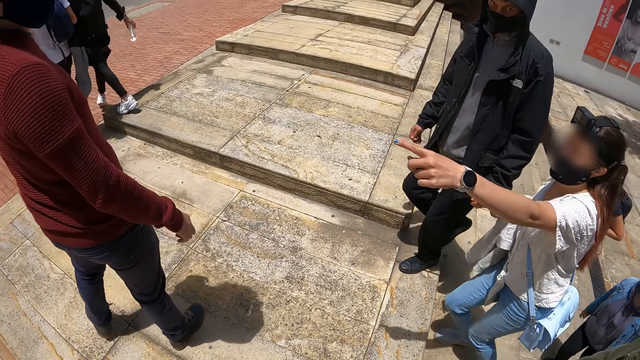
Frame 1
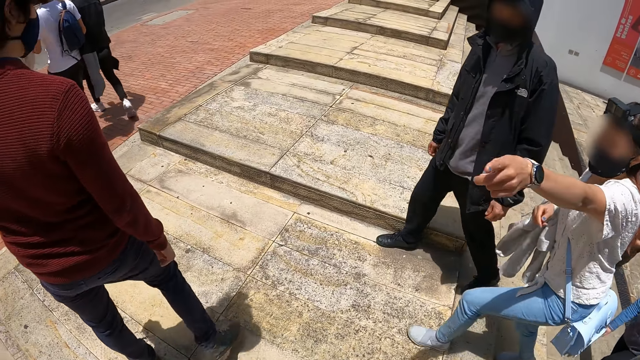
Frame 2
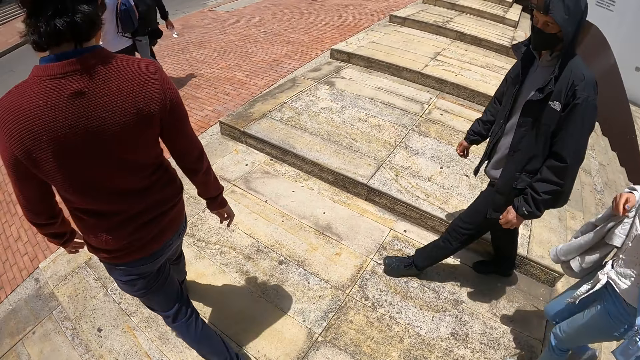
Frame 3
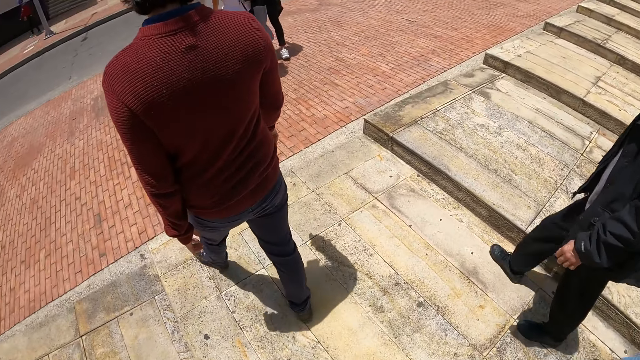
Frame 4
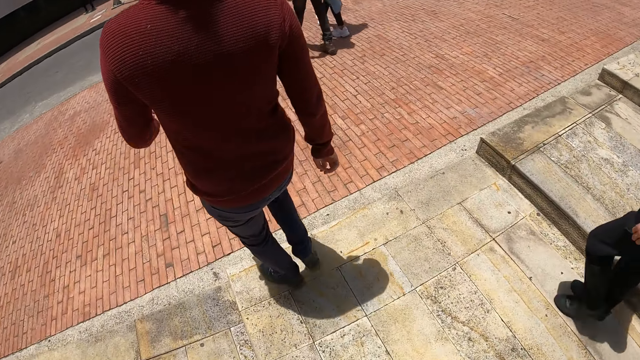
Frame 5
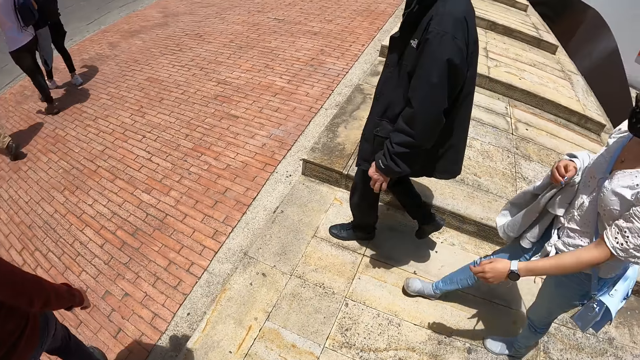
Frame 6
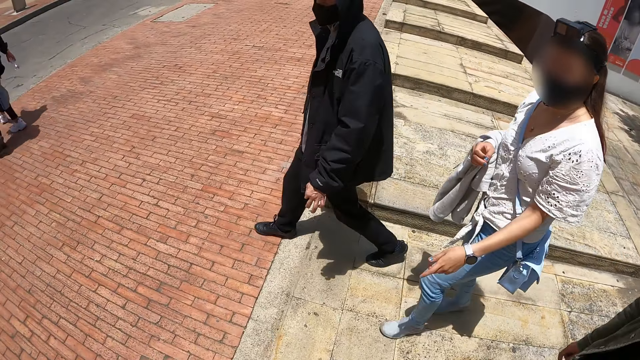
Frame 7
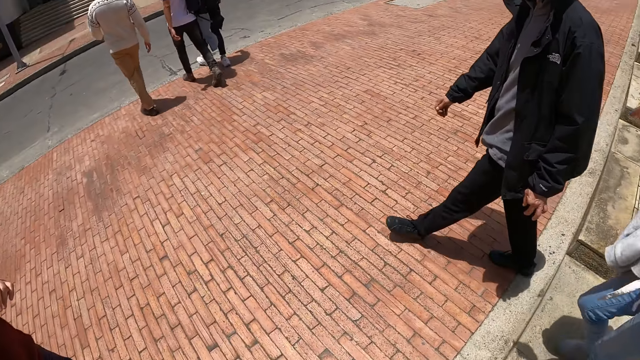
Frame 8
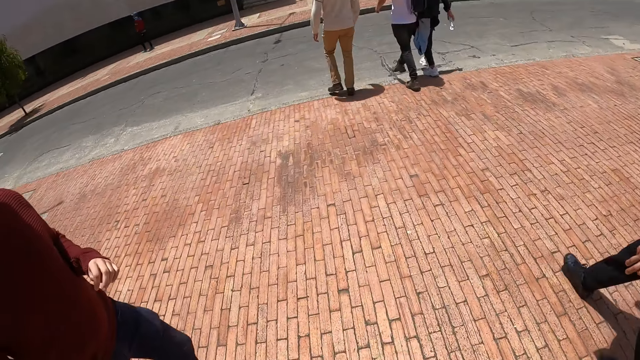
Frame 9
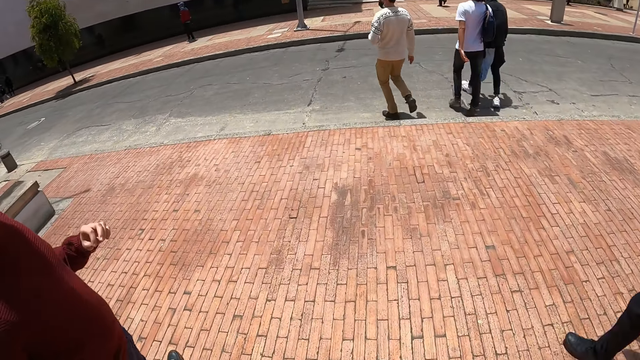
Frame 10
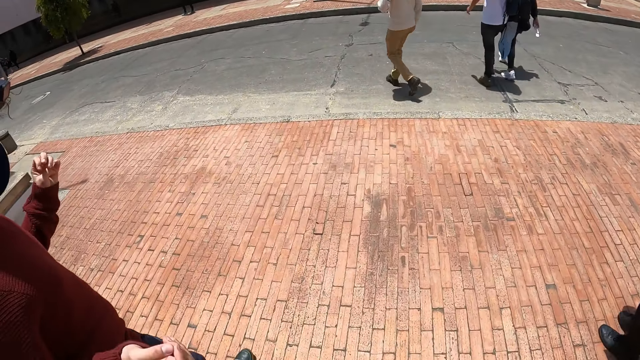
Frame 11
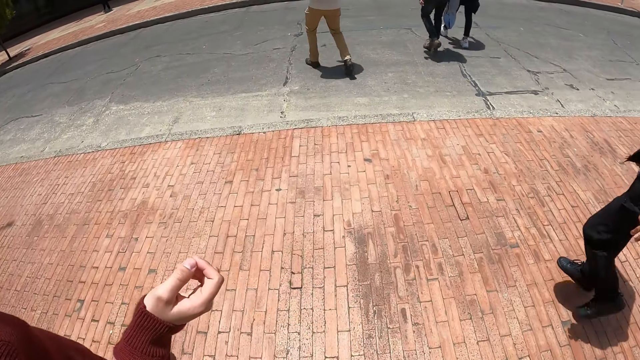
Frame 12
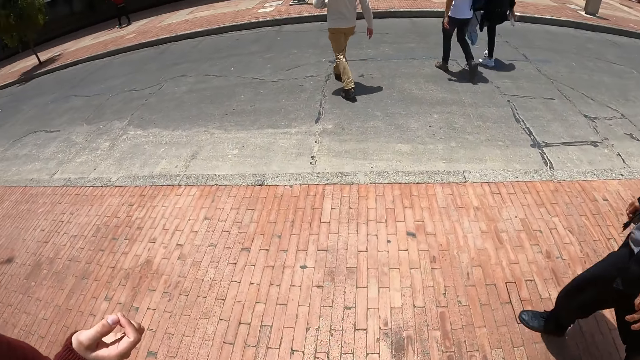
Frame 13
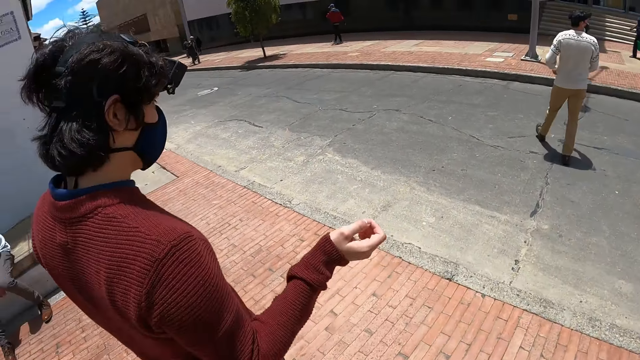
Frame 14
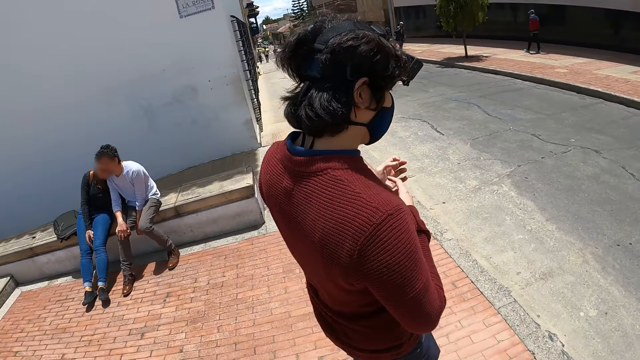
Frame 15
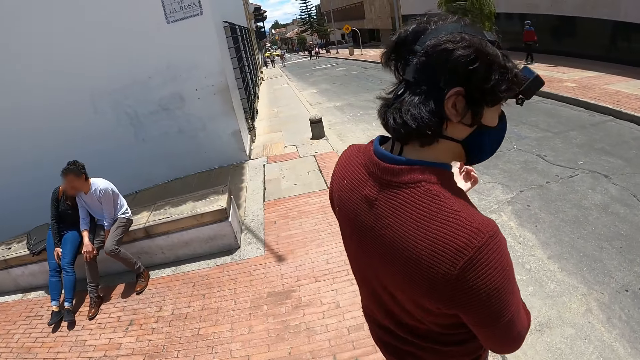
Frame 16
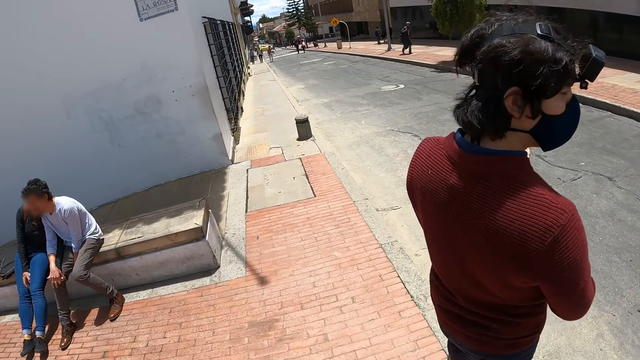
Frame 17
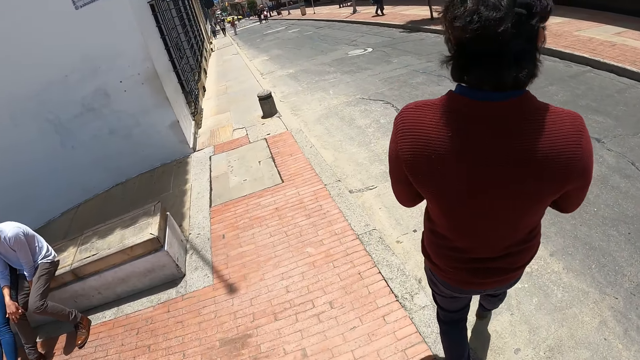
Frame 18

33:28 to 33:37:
The camera wearer walks on the streets.

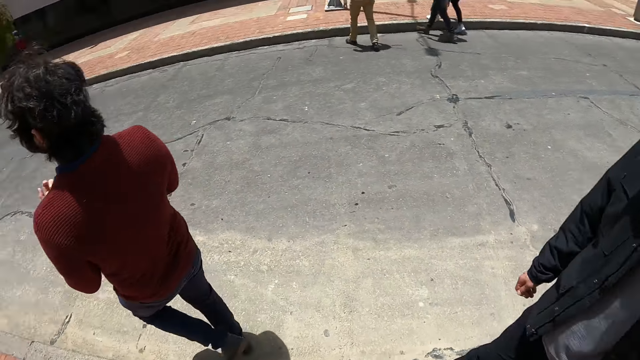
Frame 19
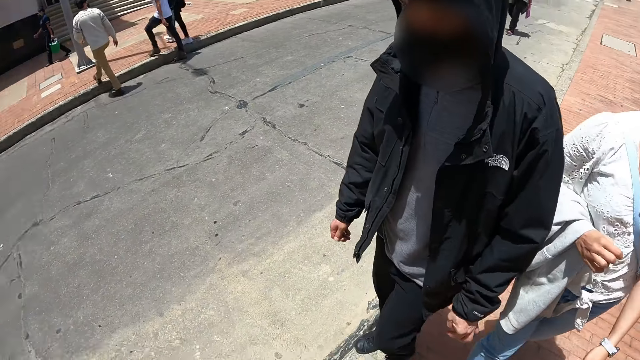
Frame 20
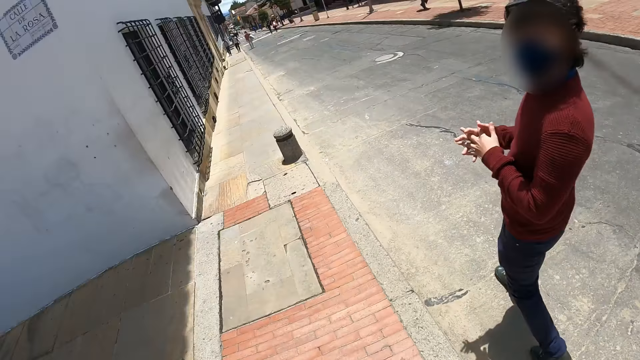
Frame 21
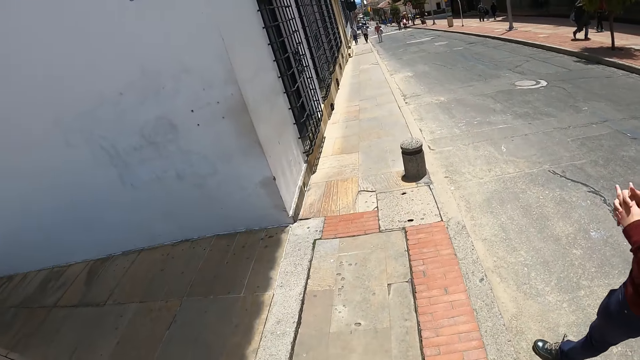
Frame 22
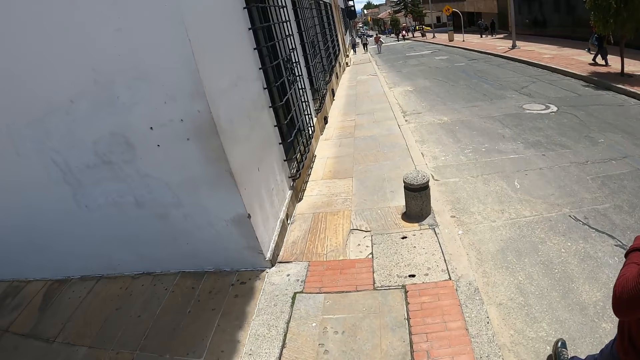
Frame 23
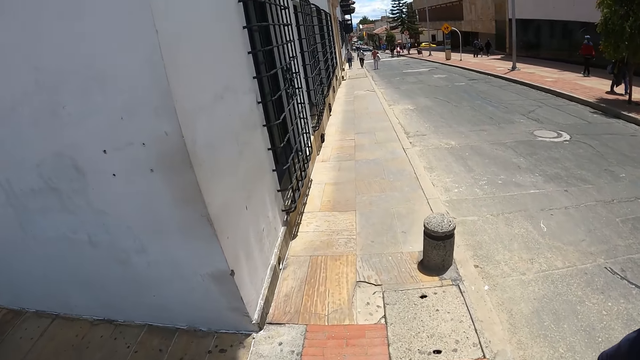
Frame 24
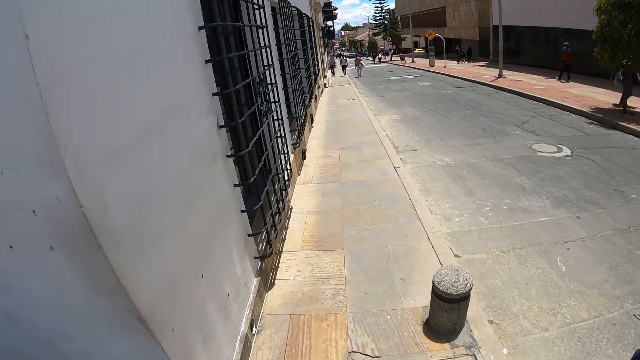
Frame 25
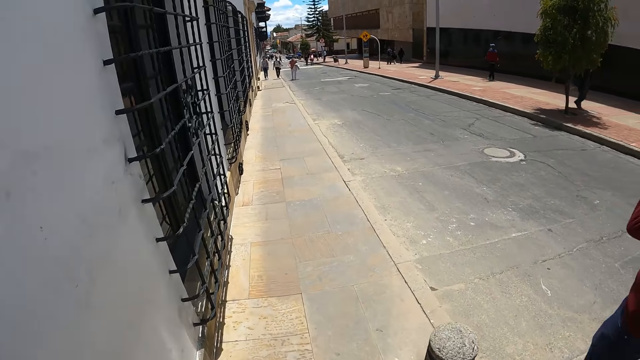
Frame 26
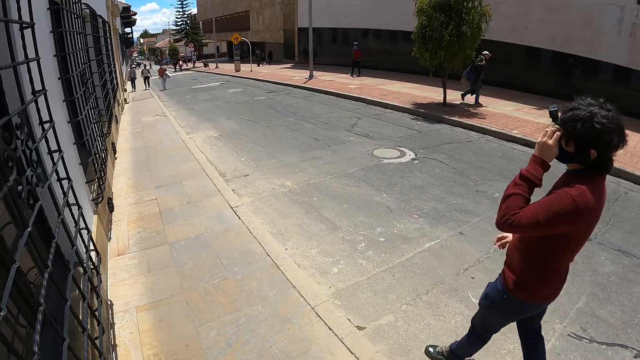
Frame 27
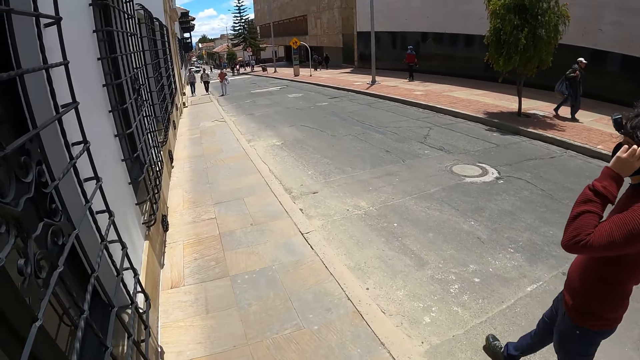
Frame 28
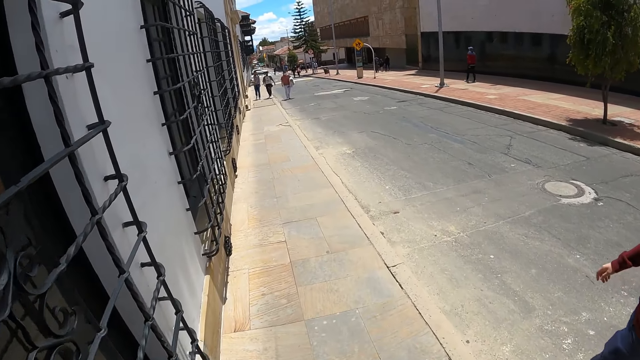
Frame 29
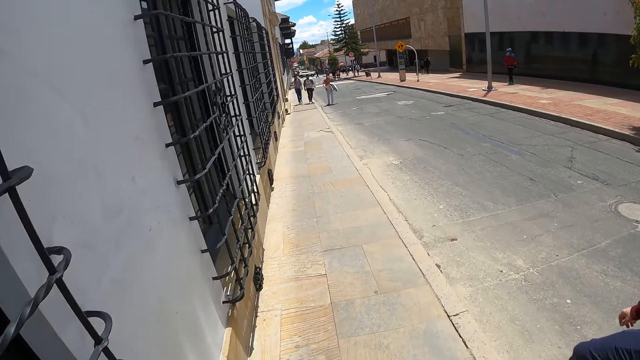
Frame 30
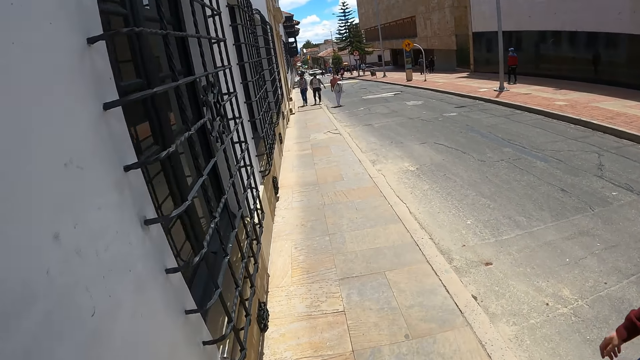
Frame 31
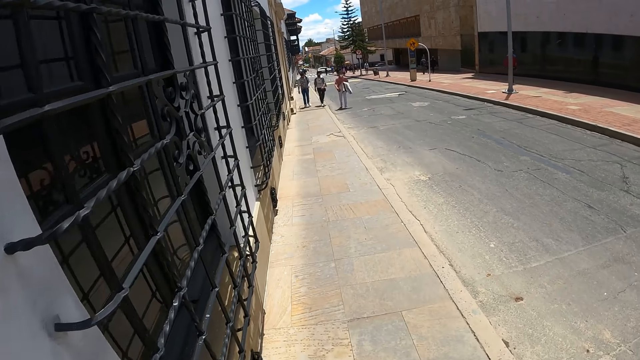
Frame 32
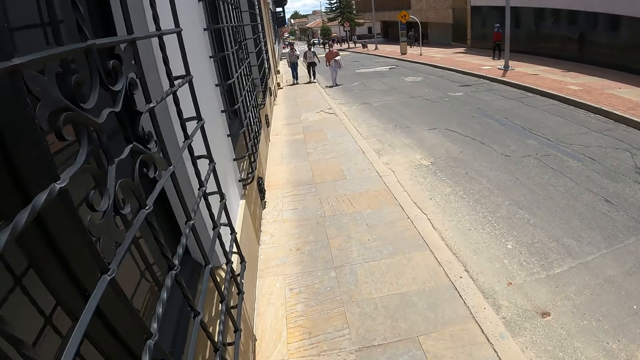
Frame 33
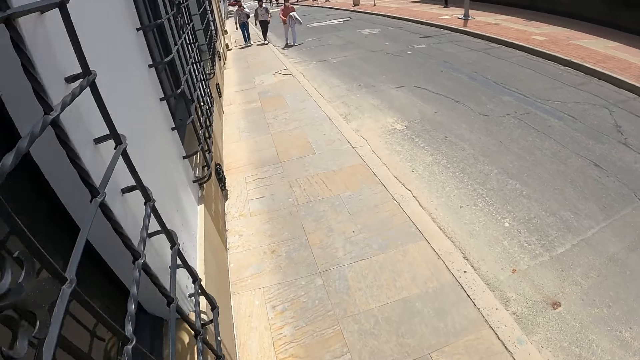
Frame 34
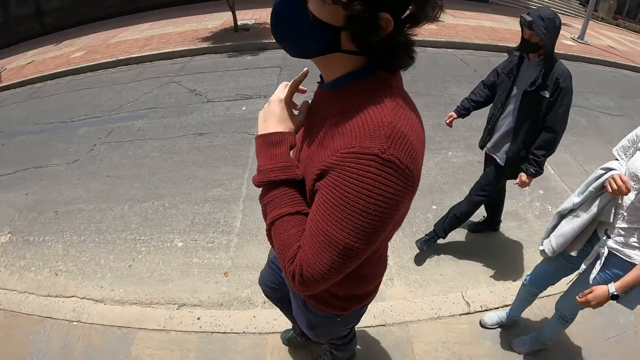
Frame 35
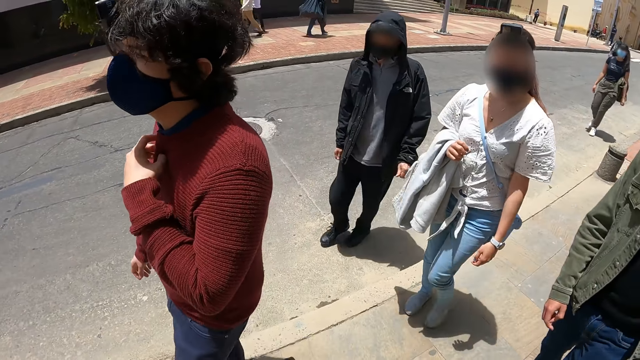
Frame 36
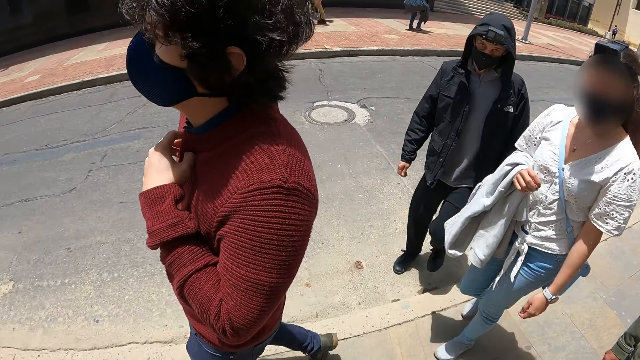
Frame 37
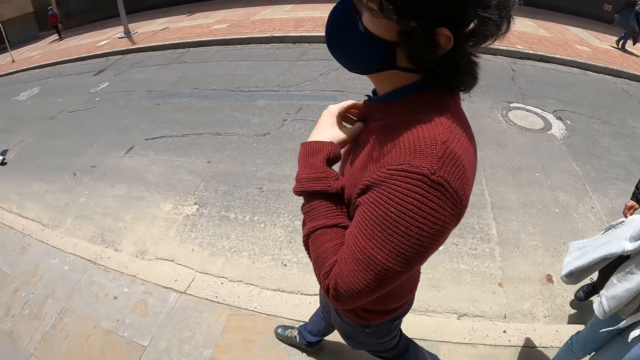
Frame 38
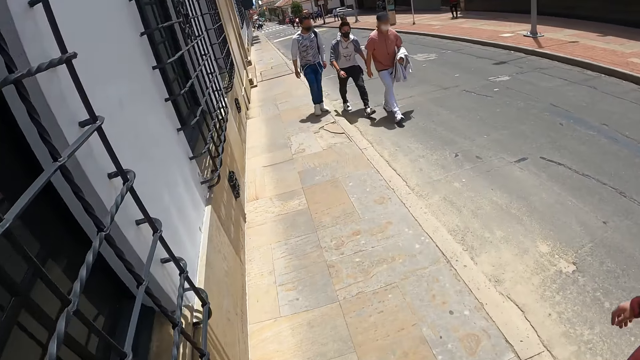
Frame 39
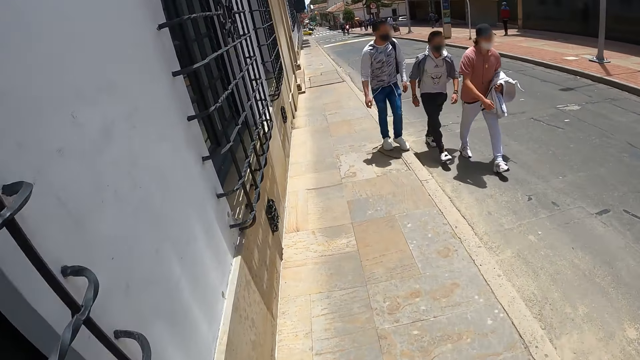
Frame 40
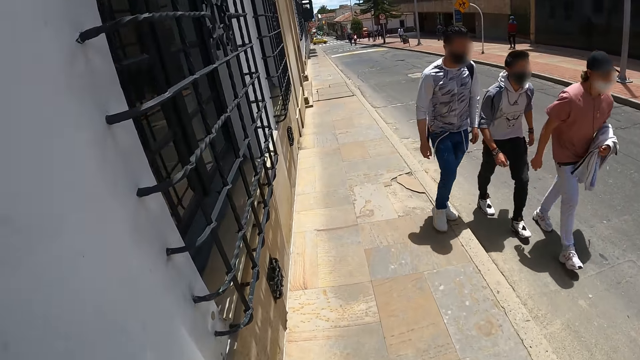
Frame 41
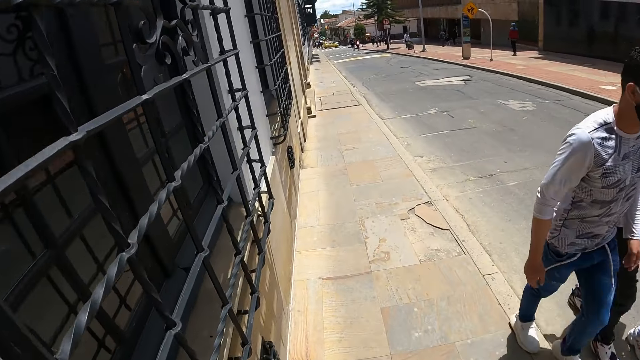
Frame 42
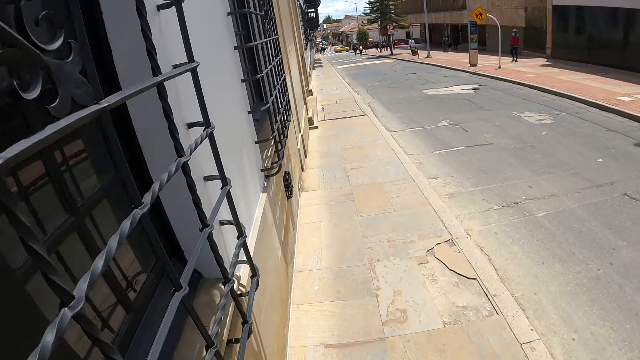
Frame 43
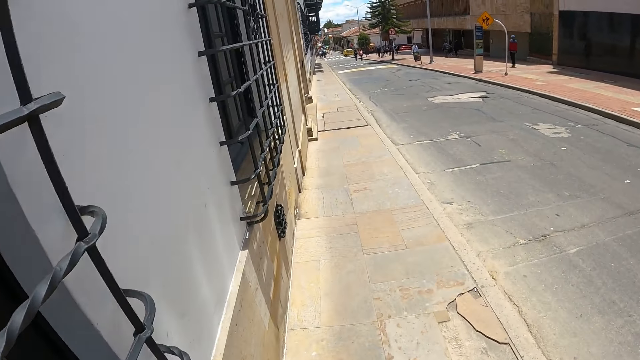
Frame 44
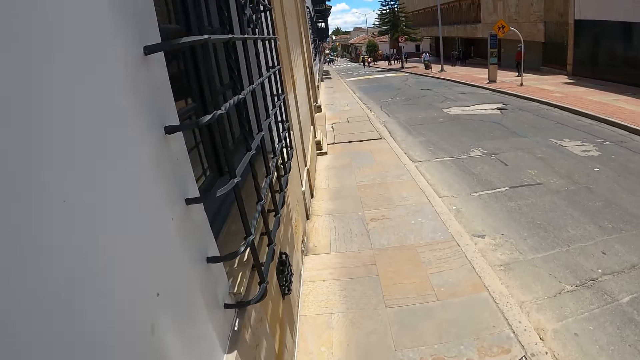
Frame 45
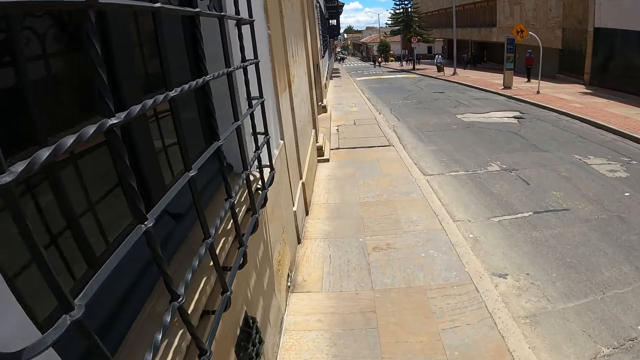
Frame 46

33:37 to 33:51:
The camera wearer walks in the sidewalk. A man walks in the sidewalk. The camera wearer walks in the sidewalk. They look on the side. A lady walks in the sidewalk. Another man walks on the road. The first man walks in the sidewalk. The camera wearer walks in the sidewalk.
